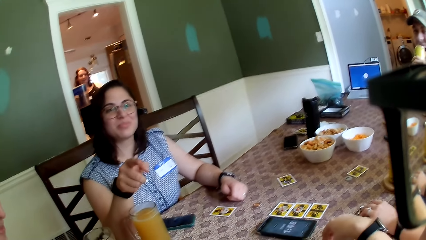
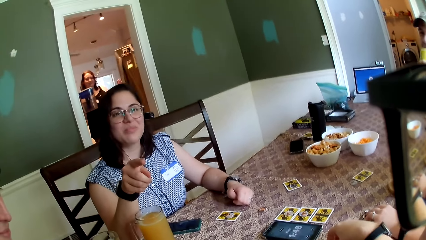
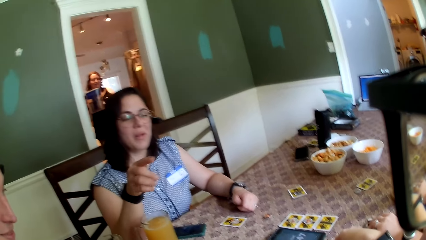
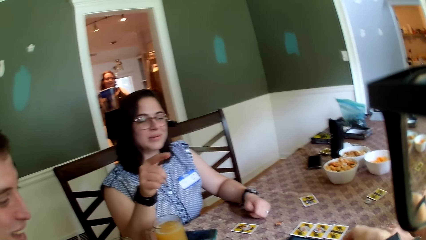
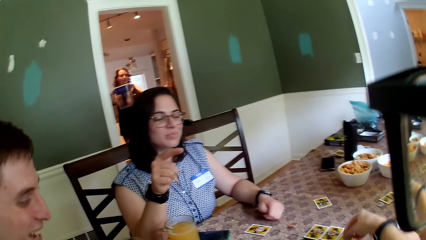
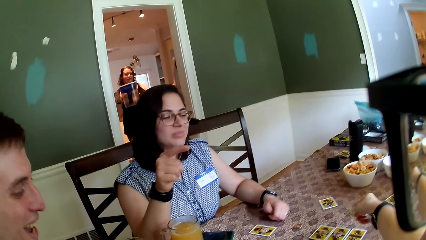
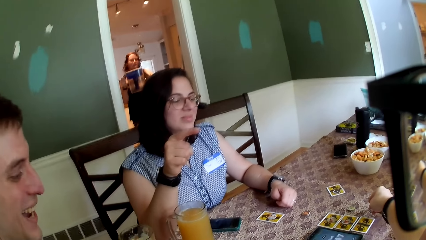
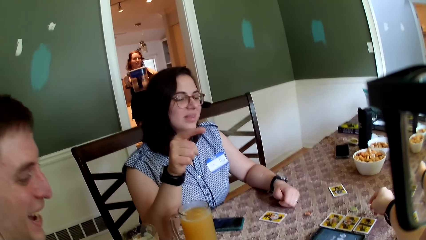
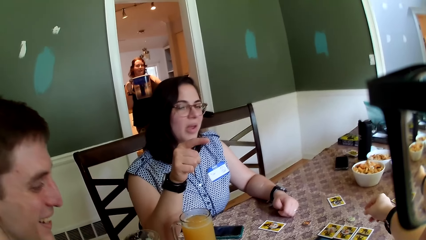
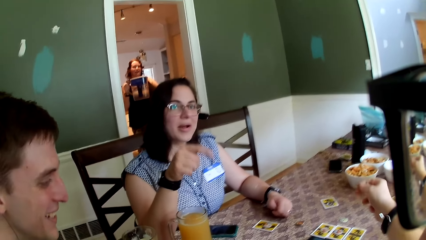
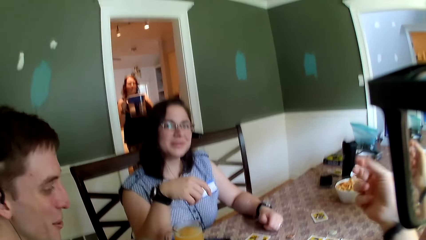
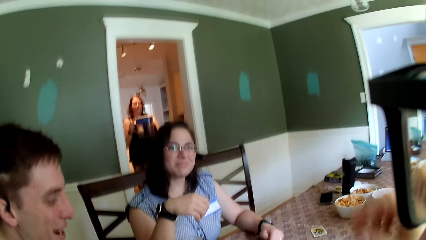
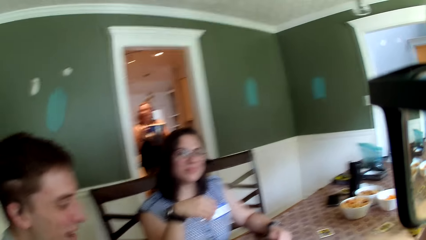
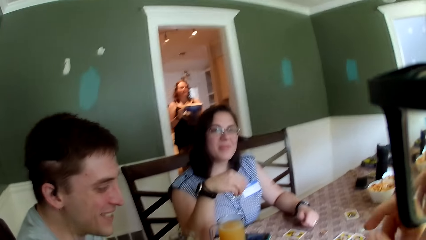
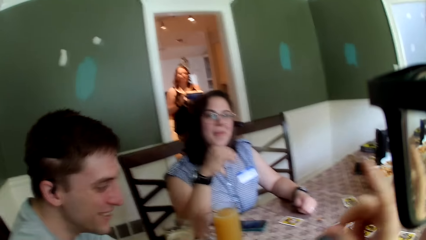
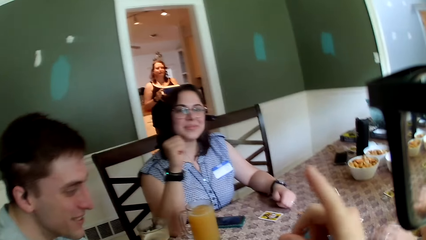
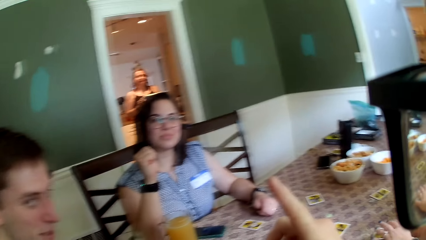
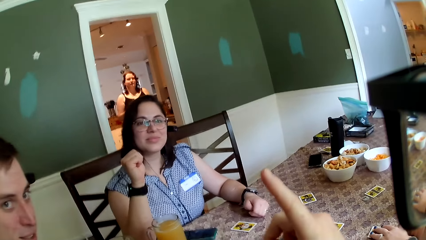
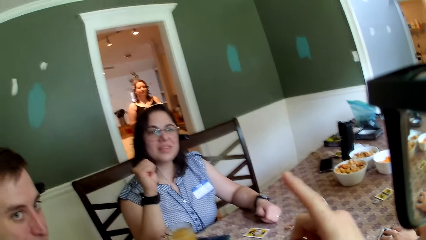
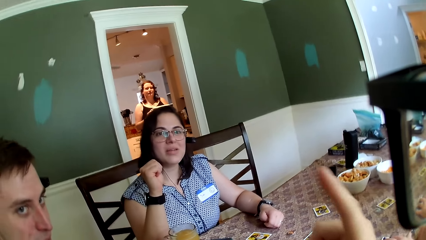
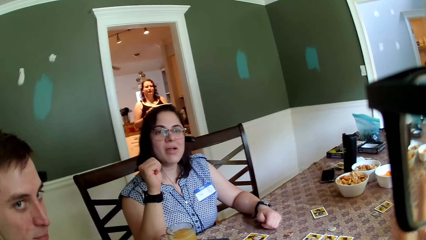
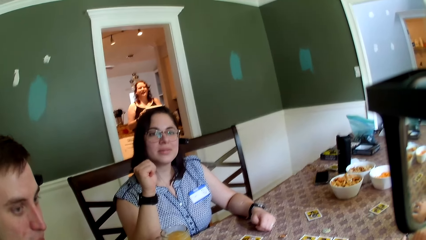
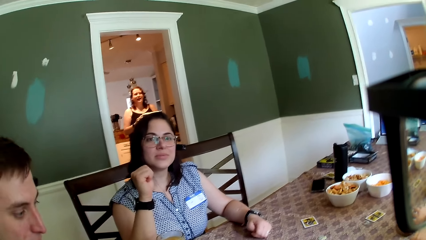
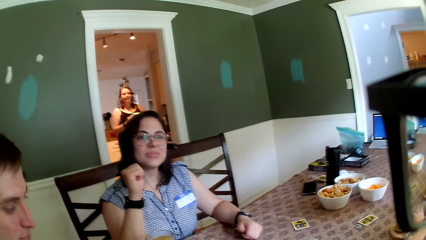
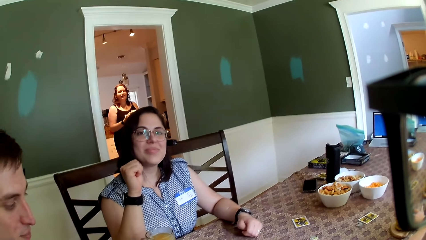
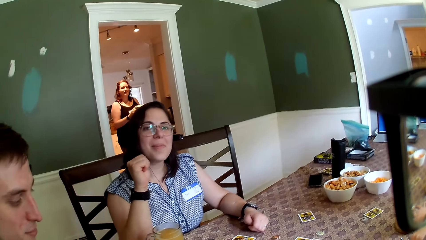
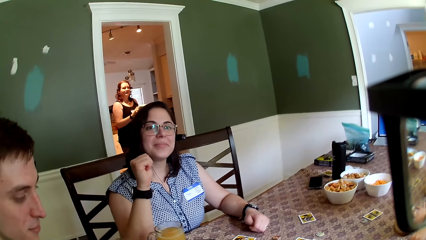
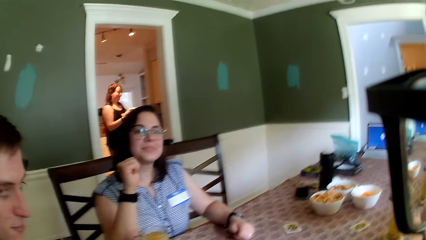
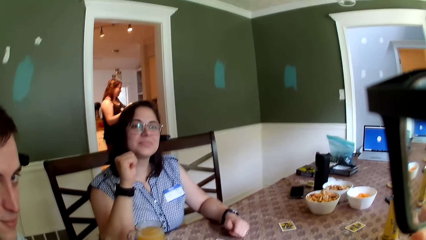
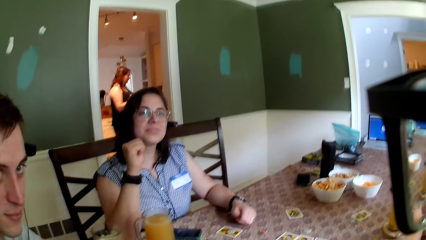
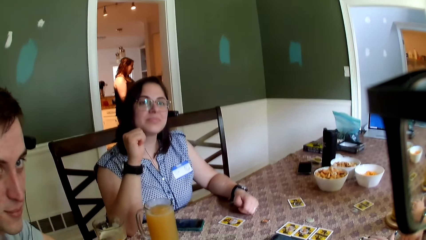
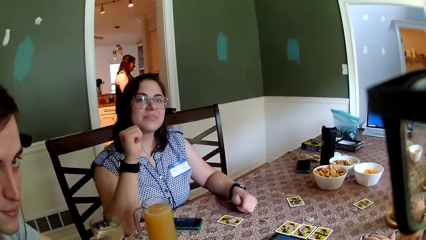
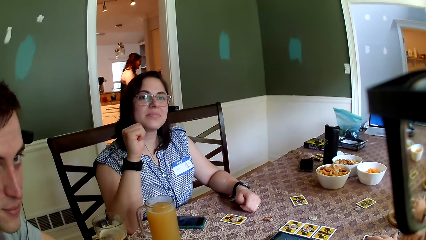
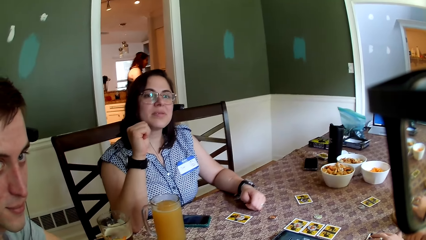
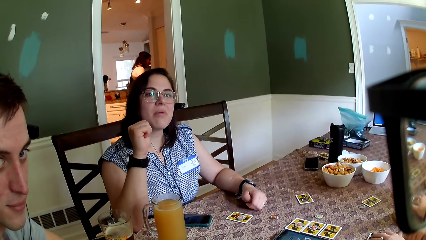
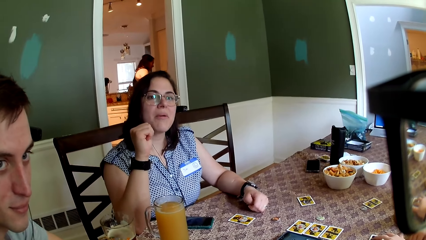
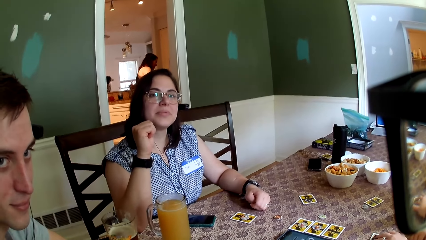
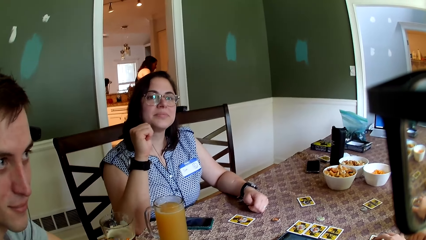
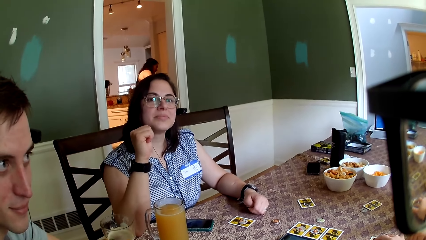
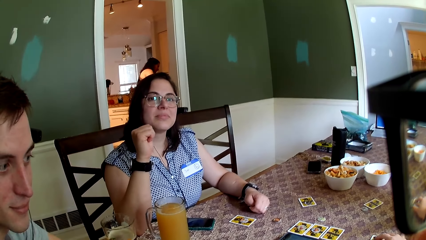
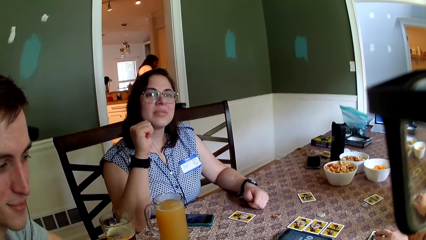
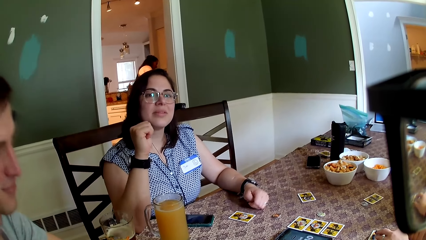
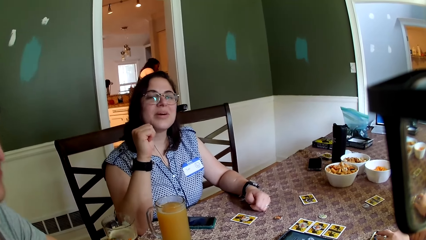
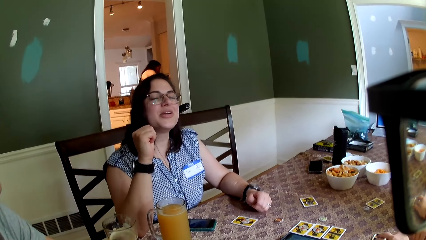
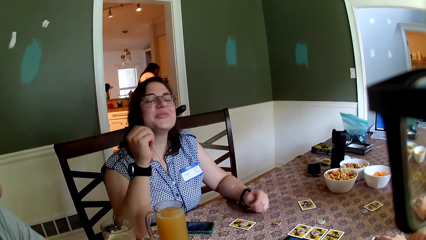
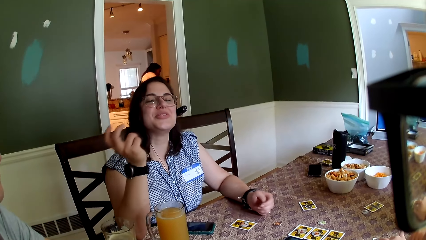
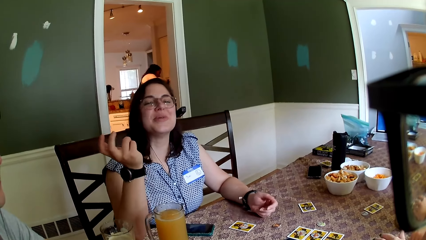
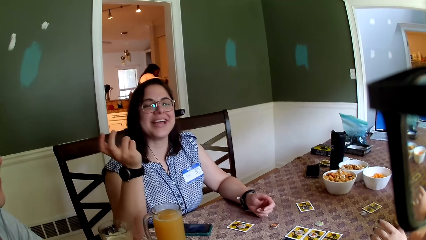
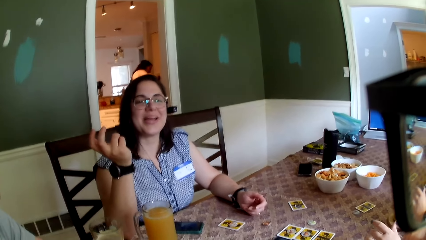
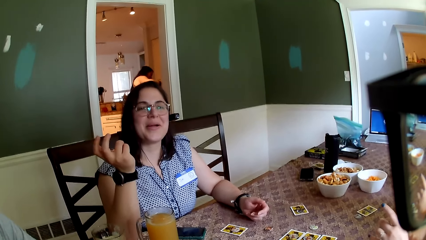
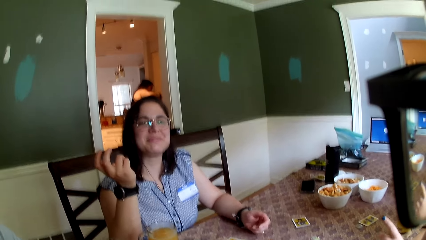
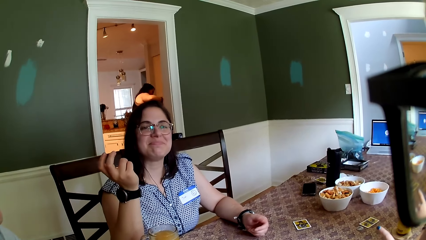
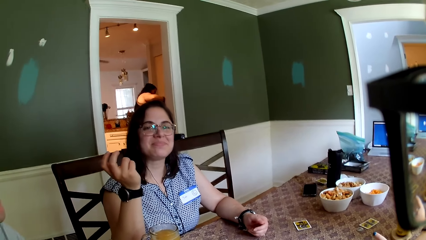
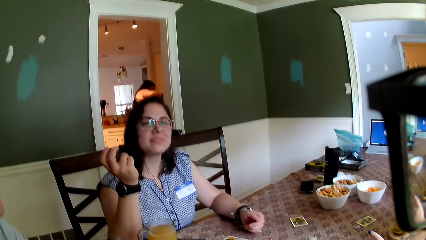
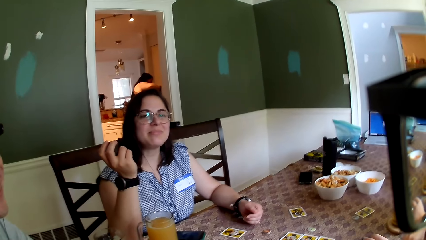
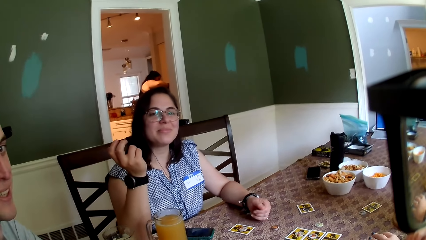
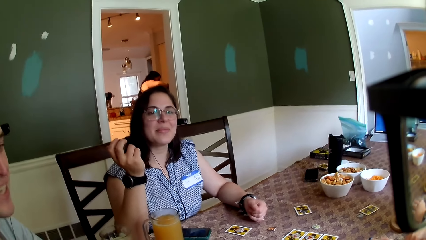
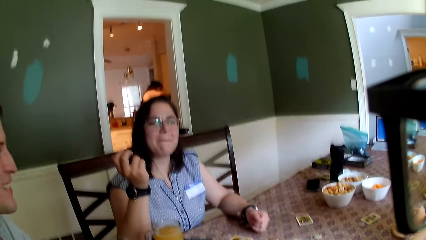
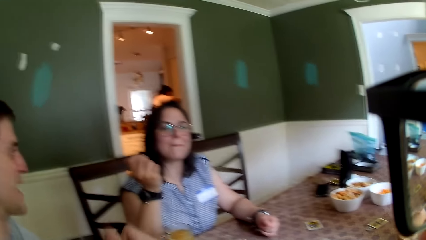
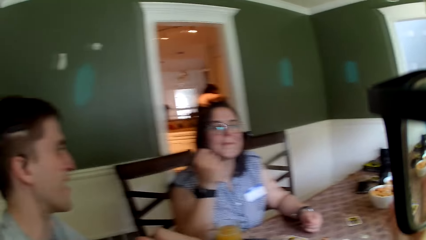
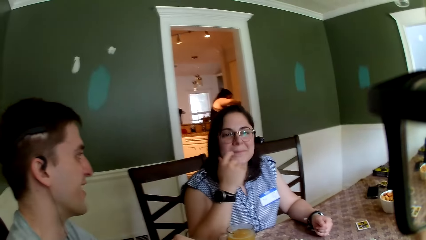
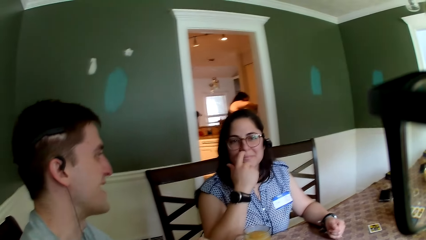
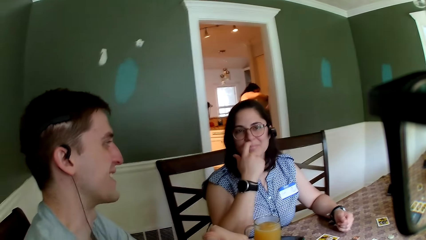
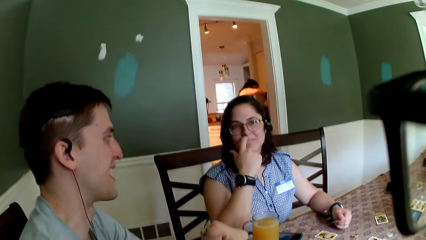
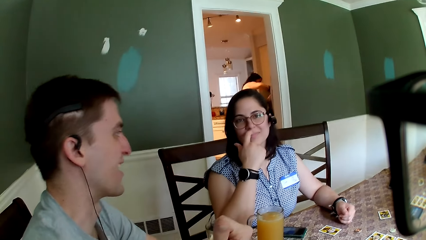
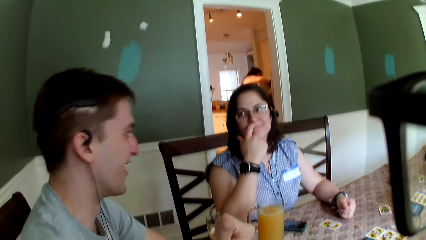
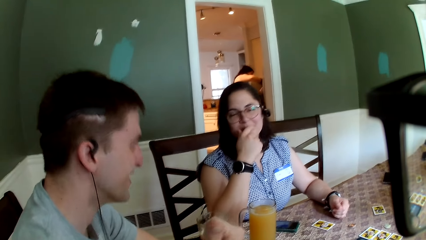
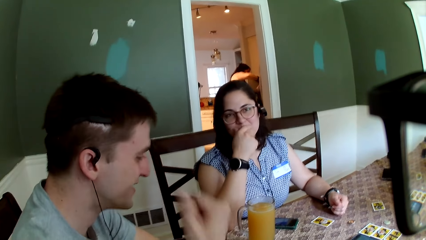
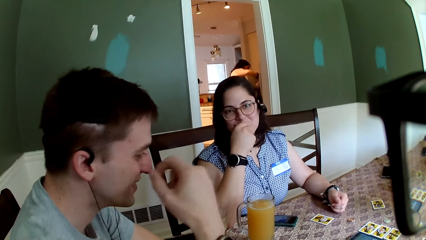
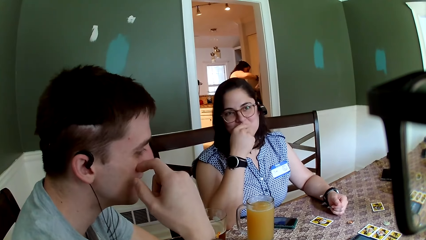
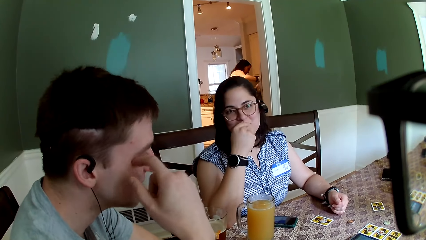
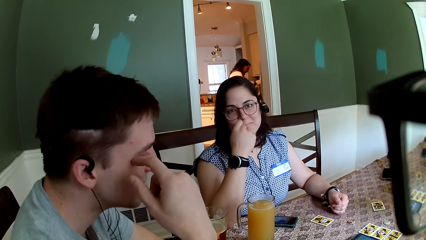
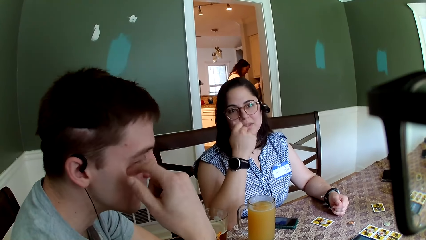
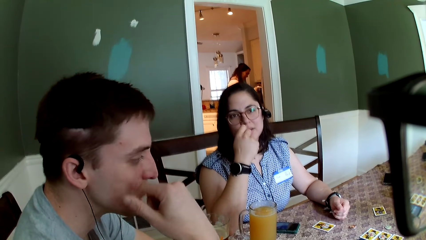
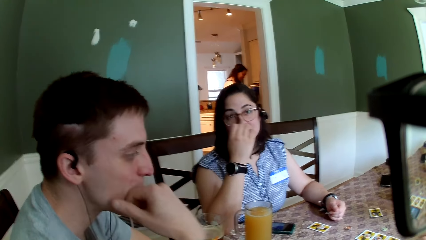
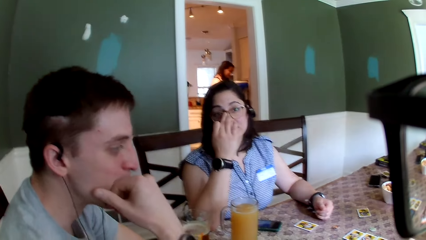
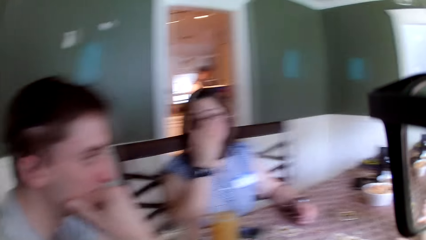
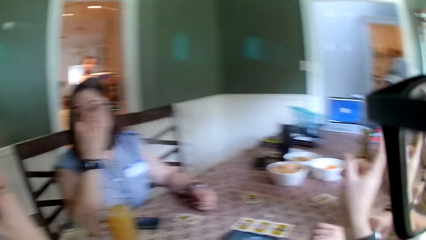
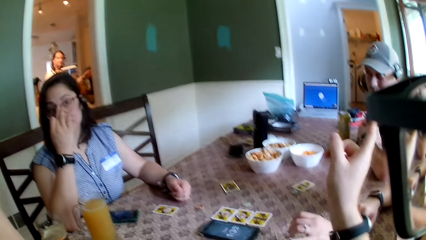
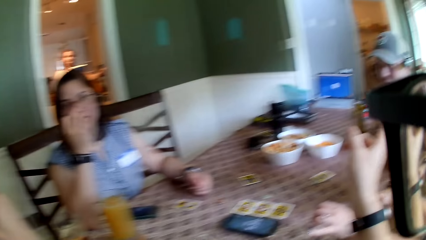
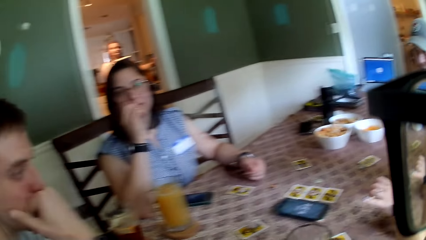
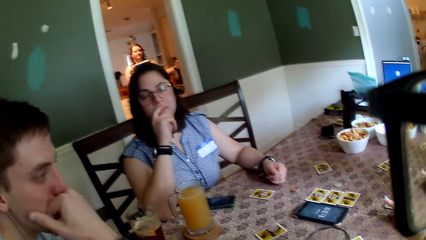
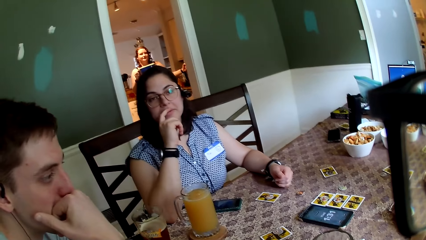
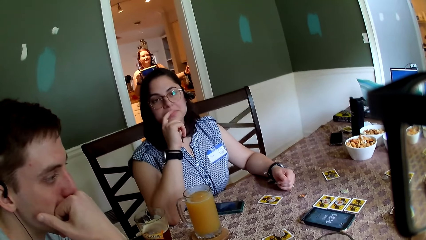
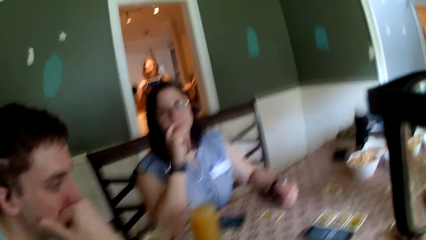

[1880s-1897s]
A woman closes the fridge door with her left hand. The camera wearer converses with a man, a woman, another man and another woman at the table. He places a token on the table with his right hand.
